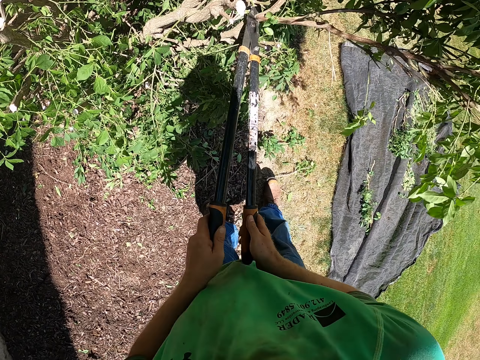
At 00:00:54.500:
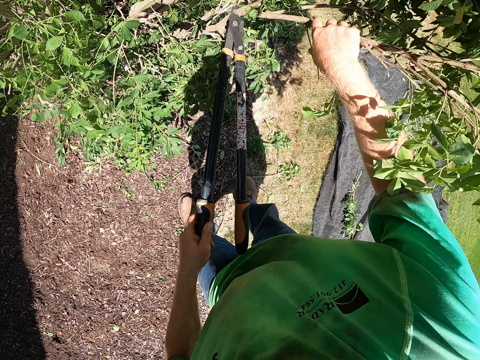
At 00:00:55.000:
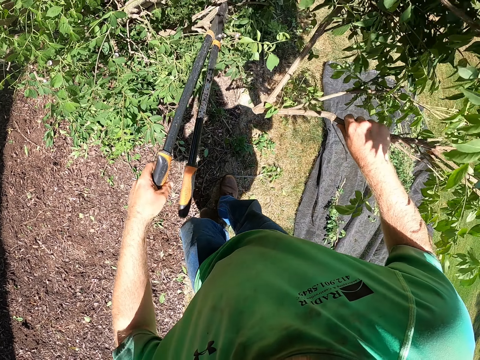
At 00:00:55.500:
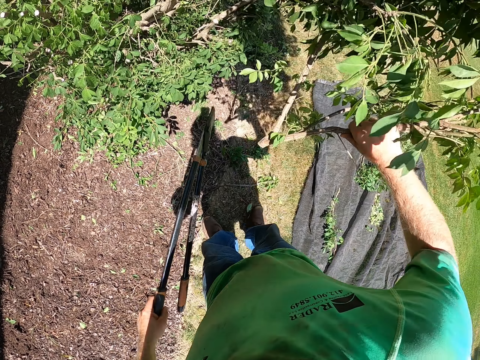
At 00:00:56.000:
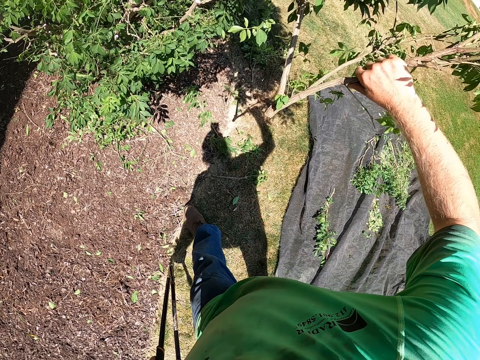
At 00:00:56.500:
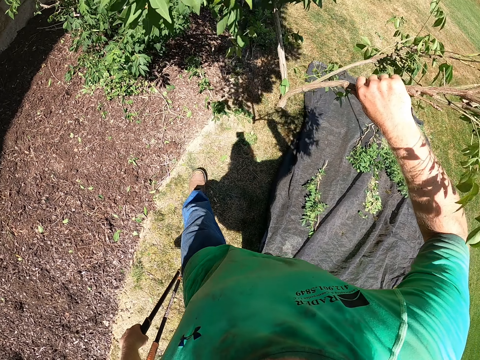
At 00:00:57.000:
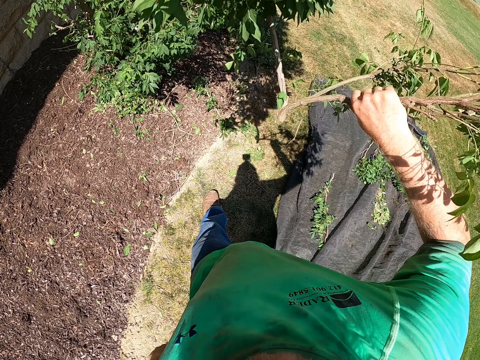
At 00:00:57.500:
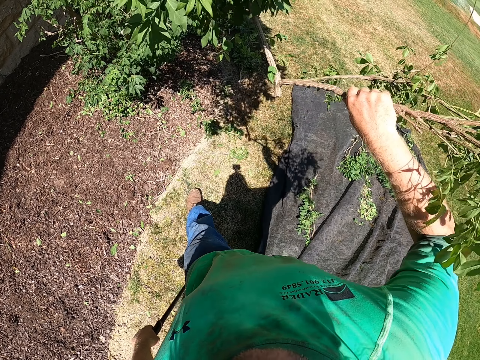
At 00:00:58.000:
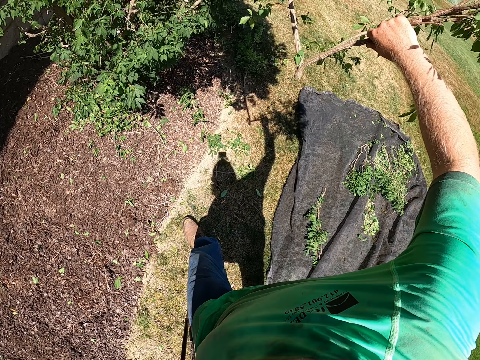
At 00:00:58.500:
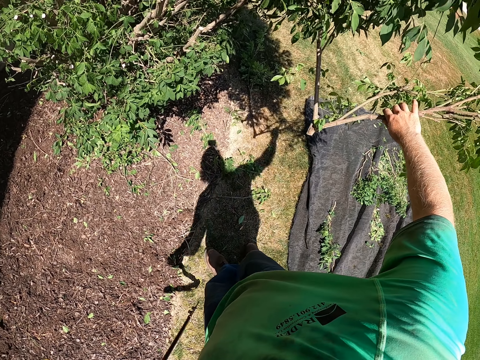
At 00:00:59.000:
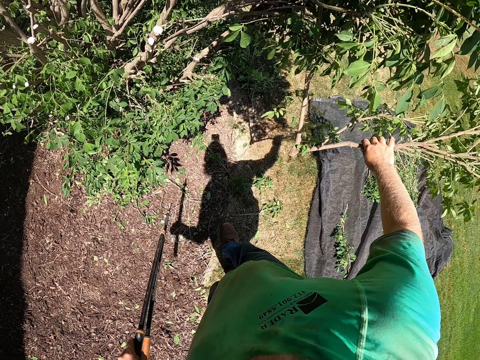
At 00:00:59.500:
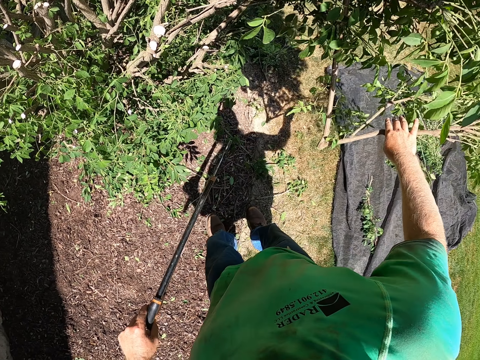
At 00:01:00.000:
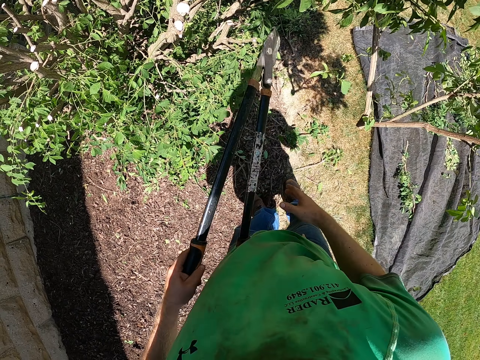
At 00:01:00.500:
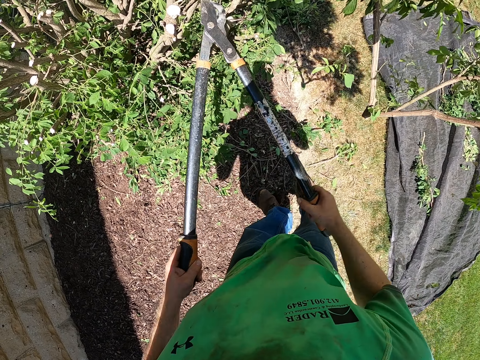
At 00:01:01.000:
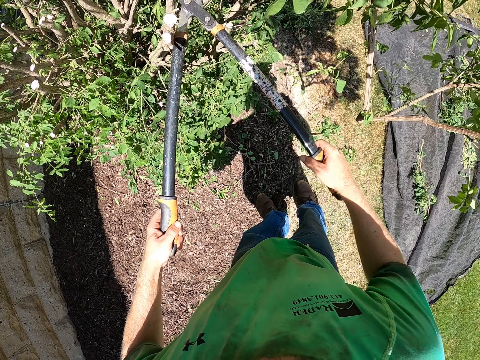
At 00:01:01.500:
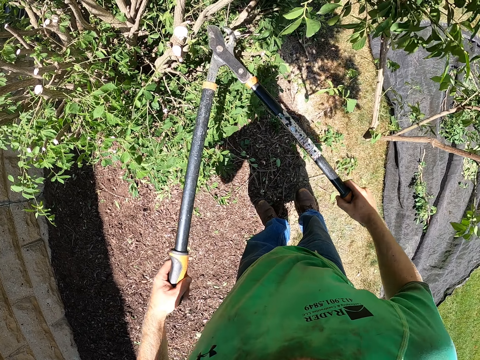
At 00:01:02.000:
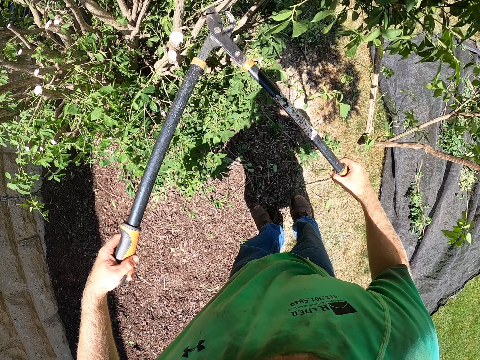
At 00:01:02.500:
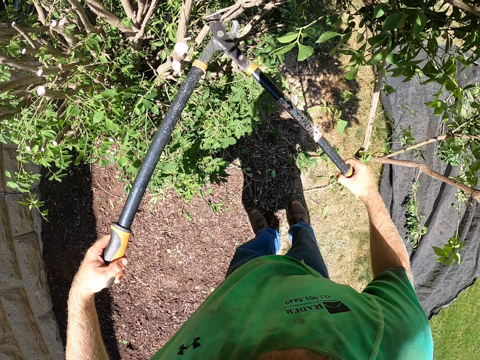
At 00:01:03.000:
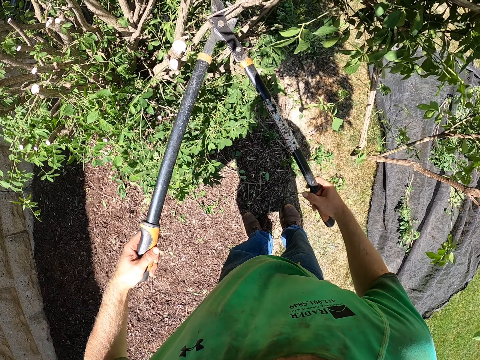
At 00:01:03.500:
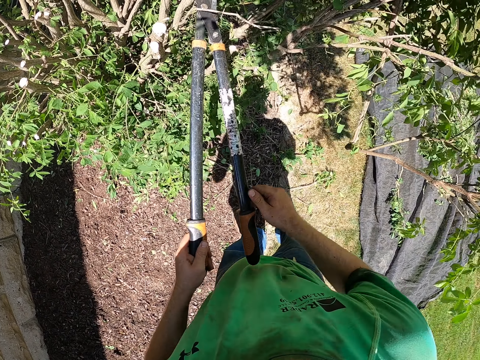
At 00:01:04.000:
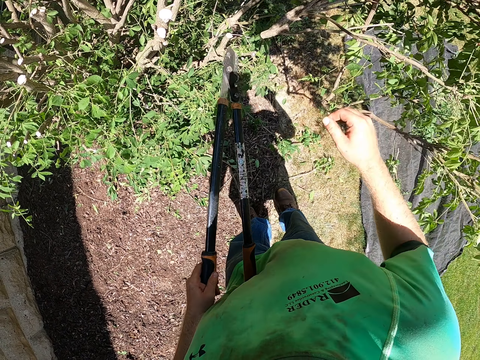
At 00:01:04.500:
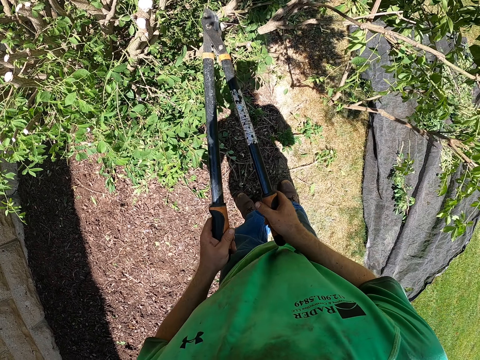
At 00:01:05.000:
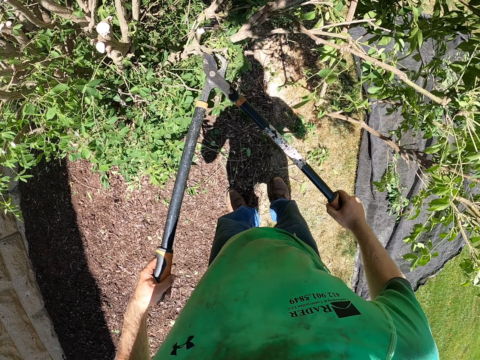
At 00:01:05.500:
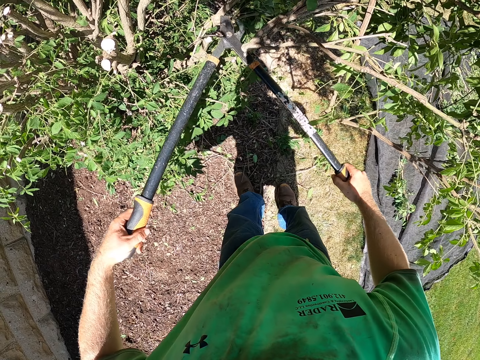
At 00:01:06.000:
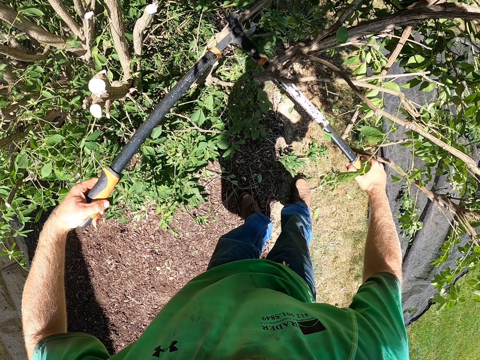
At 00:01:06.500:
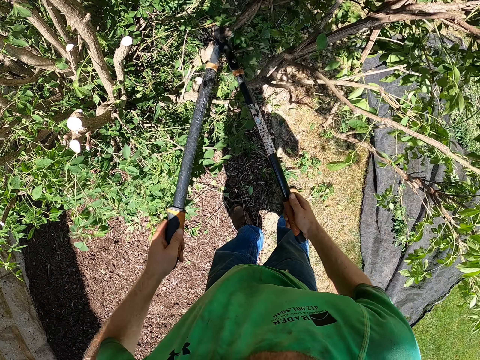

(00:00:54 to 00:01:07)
The camera wearer removes a branch of the shrub with his right hand. He cuts the branches of the shrub with the shear in both hands.

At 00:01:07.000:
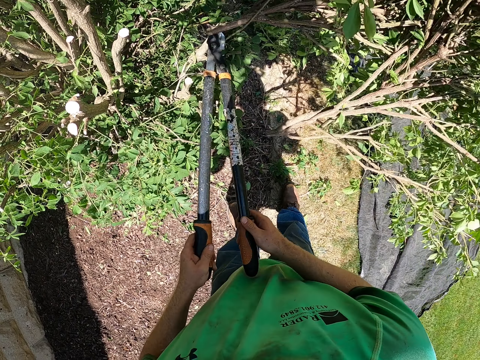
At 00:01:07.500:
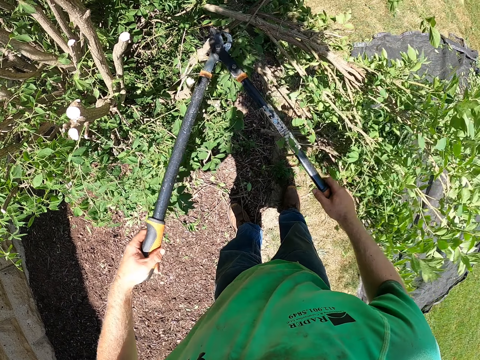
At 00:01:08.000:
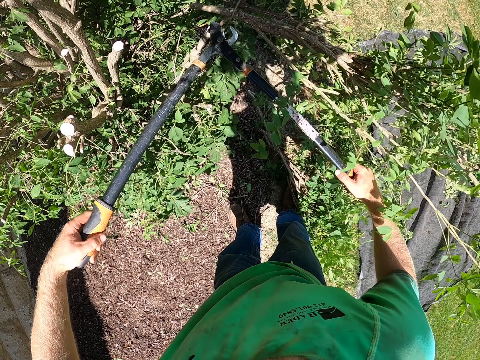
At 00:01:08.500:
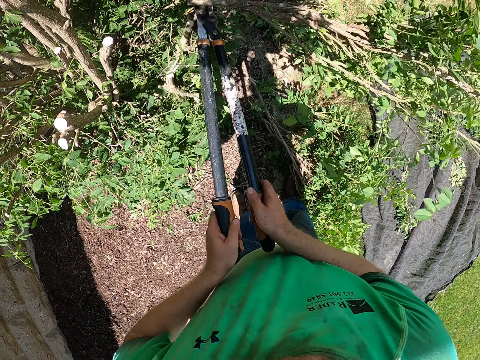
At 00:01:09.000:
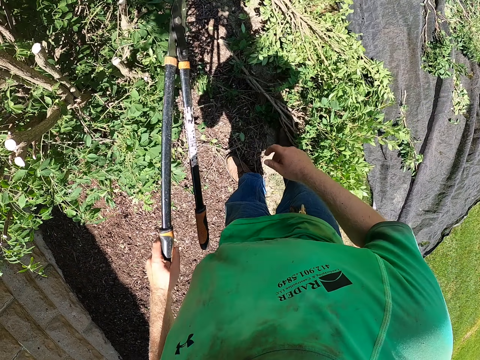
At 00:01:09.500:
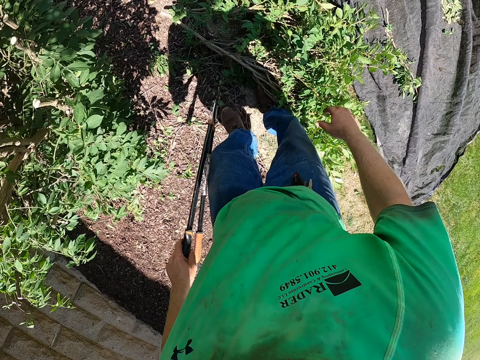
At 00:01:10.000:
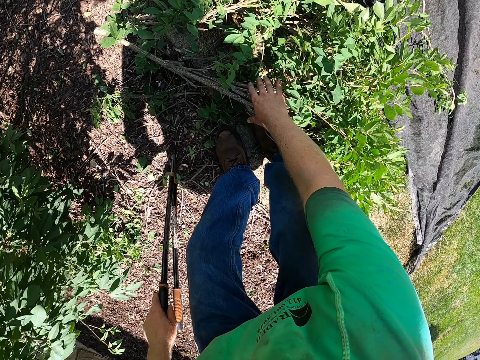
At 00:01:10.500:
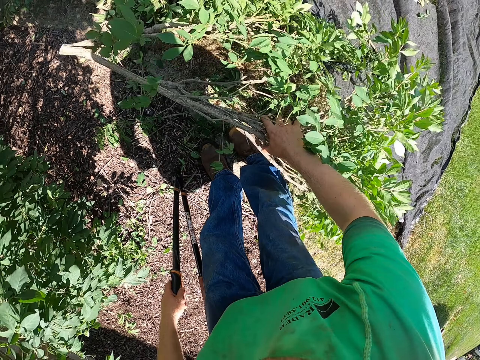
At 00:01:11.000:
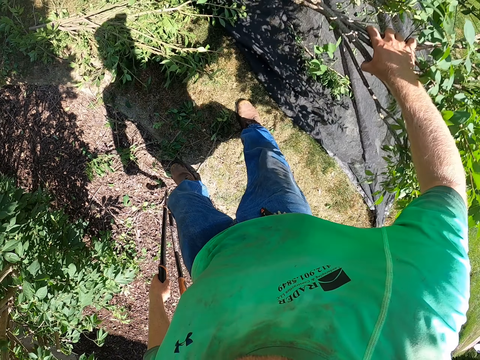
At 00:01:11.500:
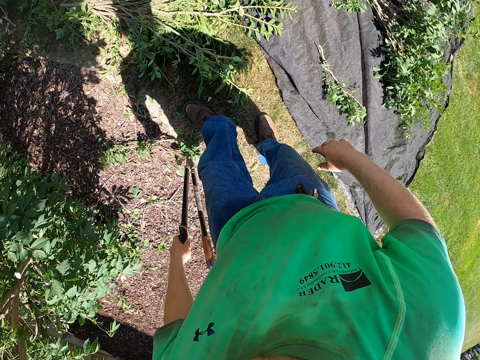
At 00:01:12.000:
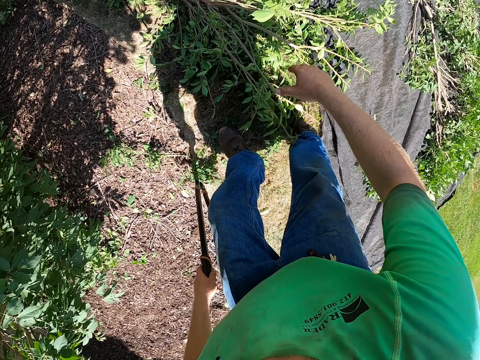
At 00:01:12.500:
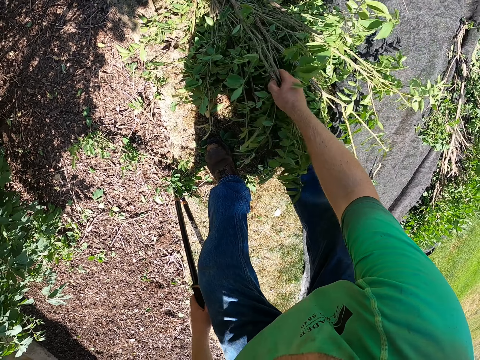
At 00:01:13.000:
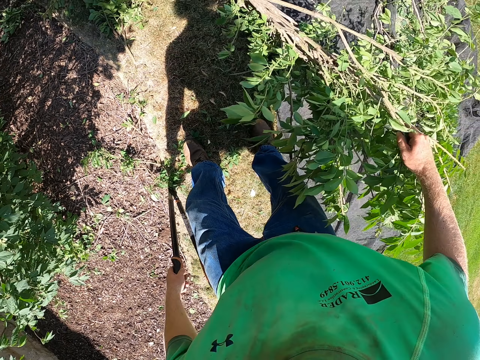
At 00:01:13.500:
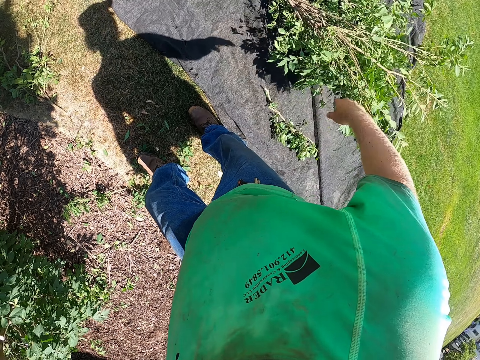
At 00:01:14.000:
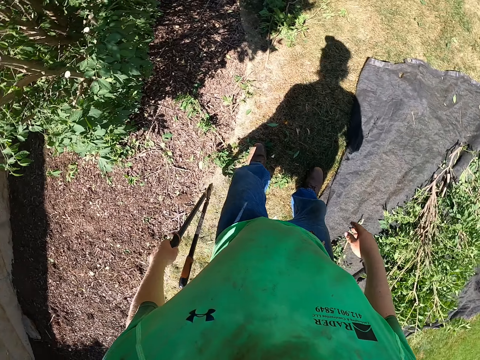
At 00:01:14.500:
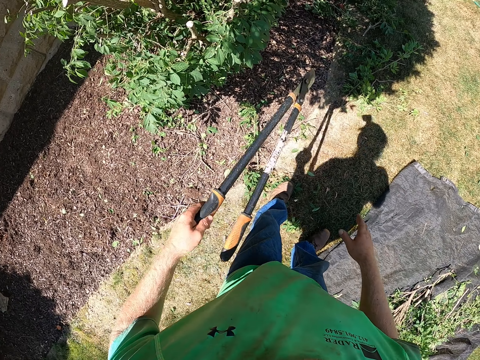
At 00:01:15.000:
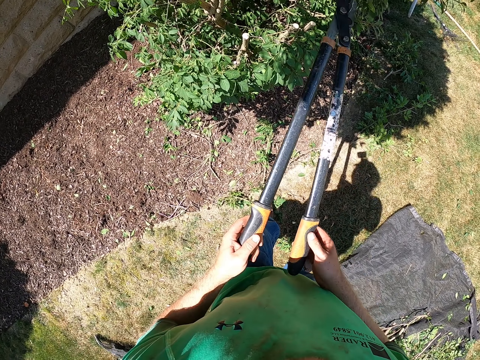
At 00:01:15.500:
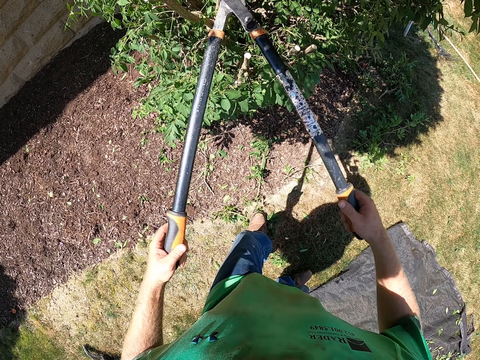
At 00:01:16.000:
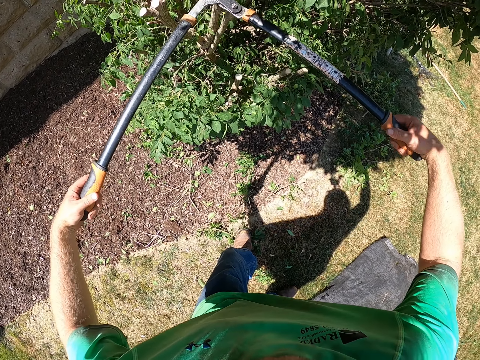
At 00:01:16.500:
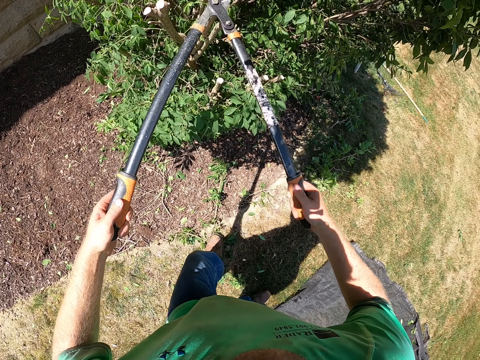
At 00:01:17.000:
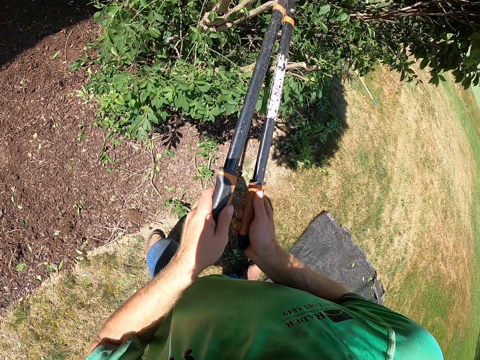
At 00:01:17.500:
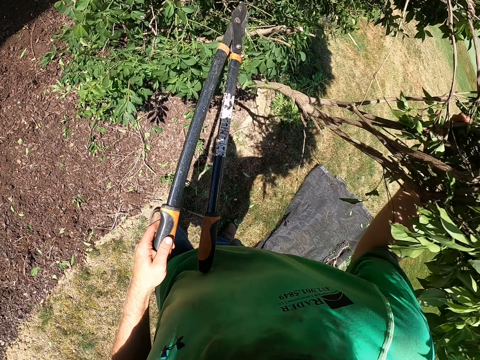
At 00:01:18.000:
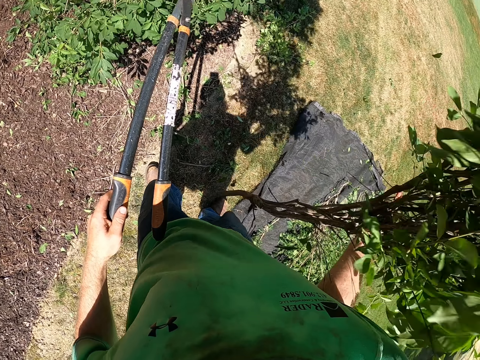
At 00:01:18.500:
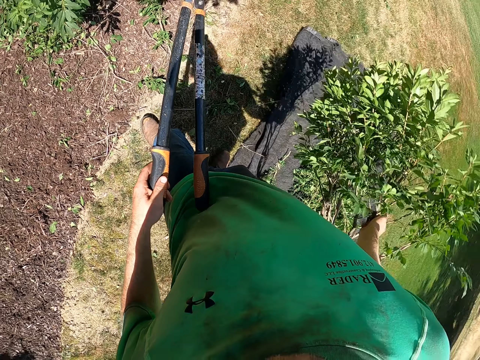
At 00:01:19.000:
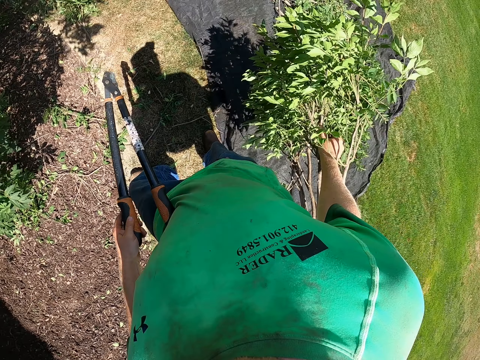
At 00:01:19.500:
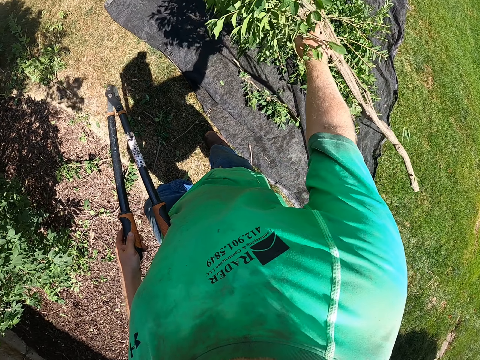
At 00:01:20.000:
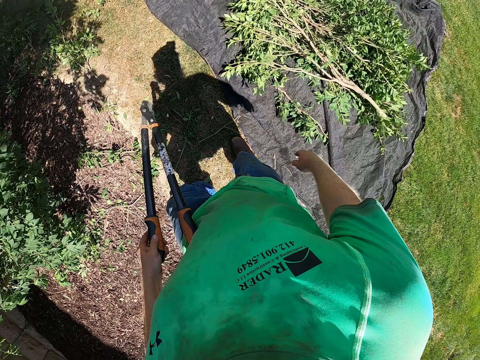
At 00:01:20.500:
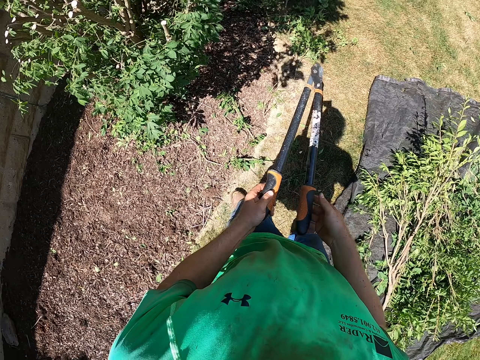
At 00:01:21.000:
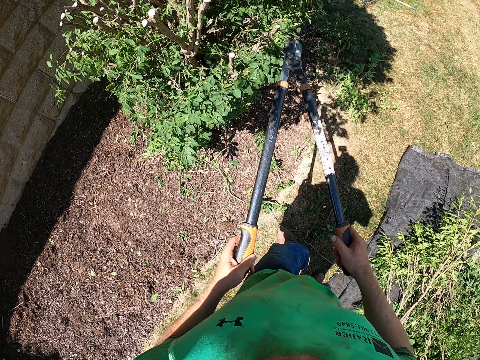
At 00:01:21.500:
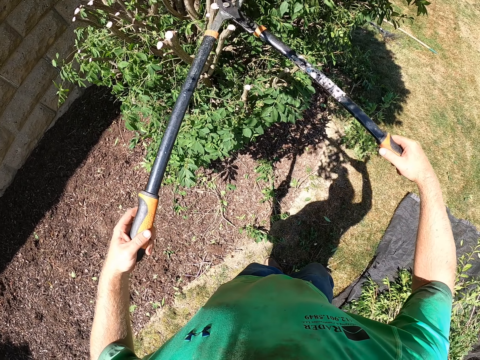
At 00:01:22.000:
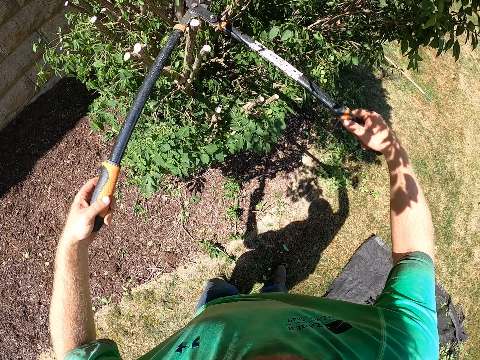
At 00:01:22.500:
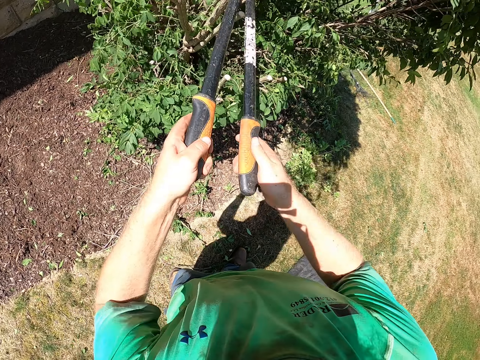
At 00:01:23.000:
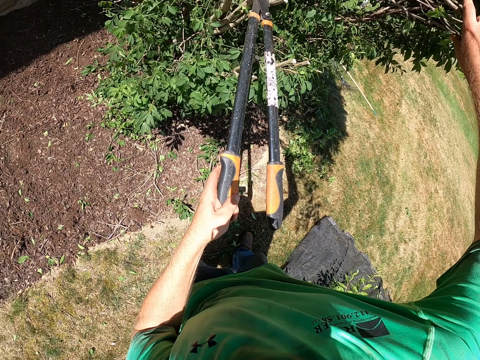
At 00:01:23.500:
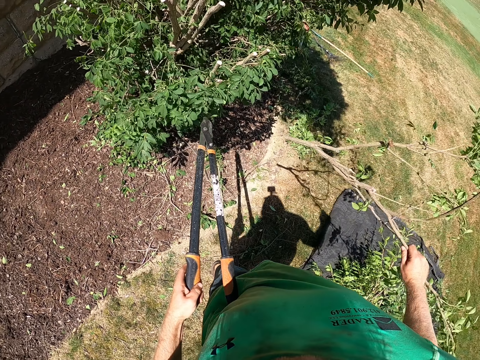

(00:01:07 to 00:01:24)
The camera wearer picks the branch of the shrub from the ground with his right hand. He throws the branch of the shrub in his right hand into the cloth with grass on the ground. He picks the branch of the shrub with his right hand. He drops the branch of the shrub in his right hand into the cloth with grass on the ground. He cuts the branches of the shrub with the shear in both hands. He drops the branch of the shrub in his right hand into the cloth with grass on the ground. He cuts the branches of the shrub with the shear in both hands.
